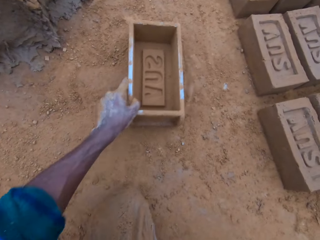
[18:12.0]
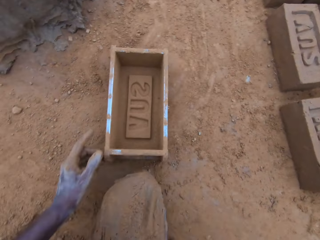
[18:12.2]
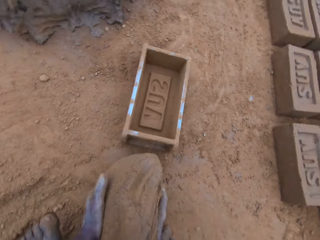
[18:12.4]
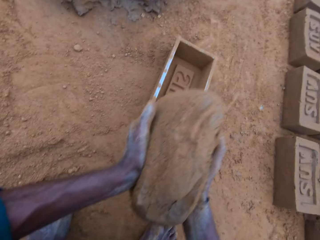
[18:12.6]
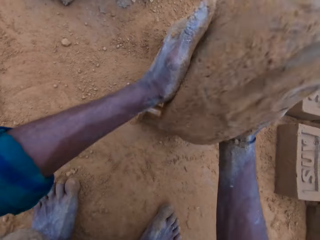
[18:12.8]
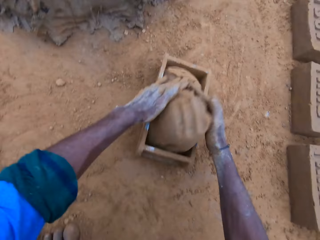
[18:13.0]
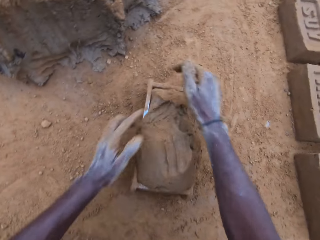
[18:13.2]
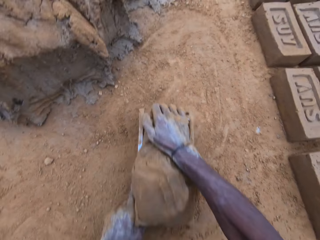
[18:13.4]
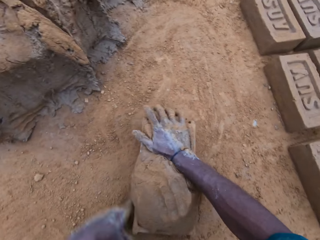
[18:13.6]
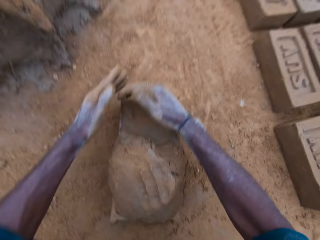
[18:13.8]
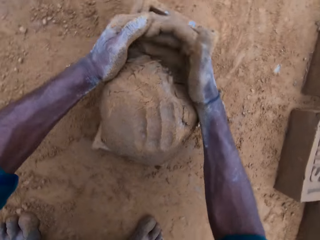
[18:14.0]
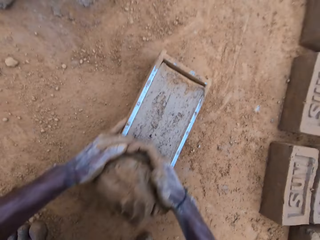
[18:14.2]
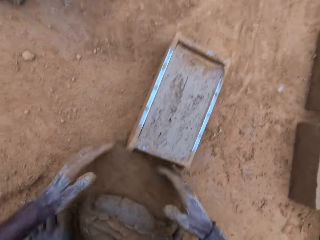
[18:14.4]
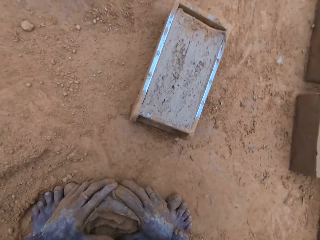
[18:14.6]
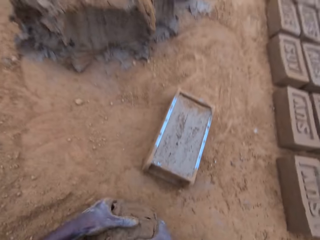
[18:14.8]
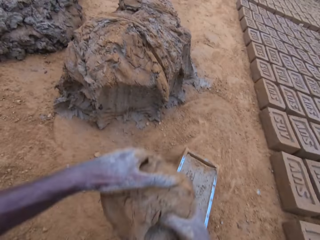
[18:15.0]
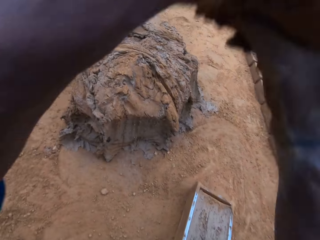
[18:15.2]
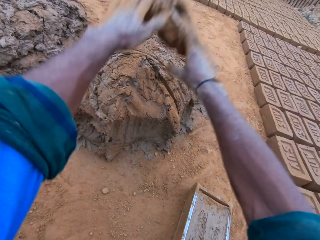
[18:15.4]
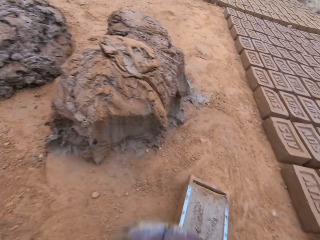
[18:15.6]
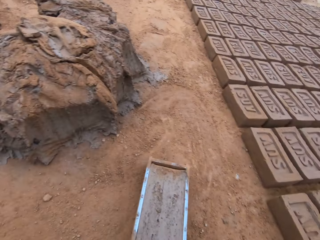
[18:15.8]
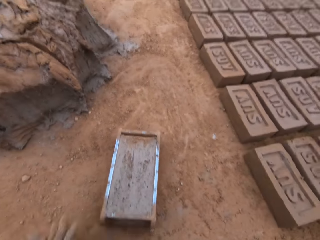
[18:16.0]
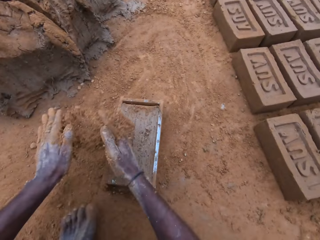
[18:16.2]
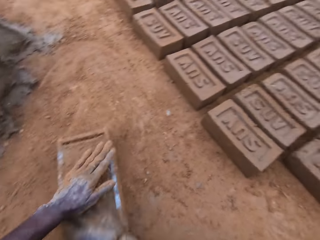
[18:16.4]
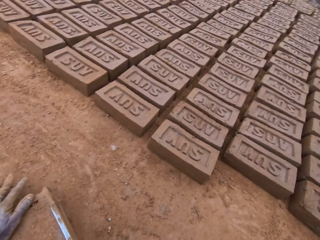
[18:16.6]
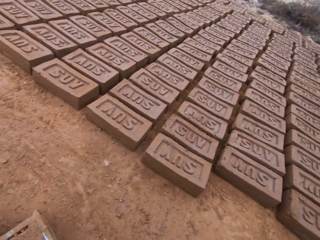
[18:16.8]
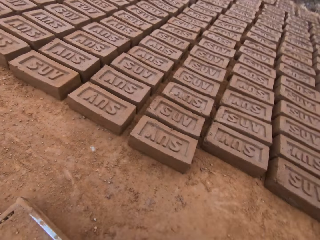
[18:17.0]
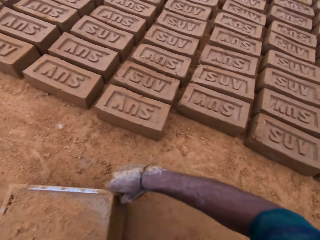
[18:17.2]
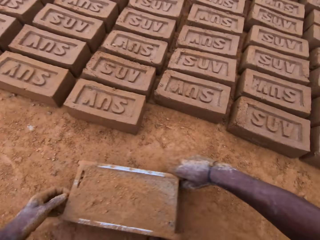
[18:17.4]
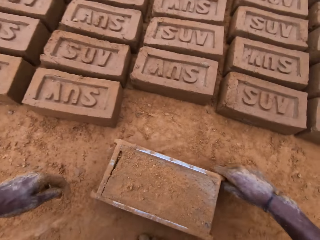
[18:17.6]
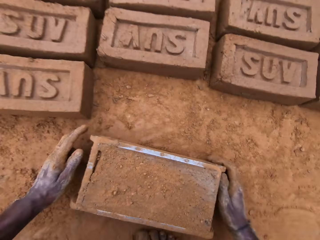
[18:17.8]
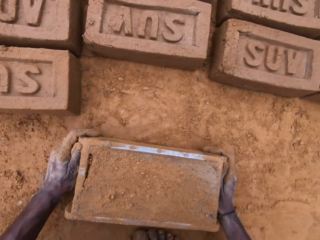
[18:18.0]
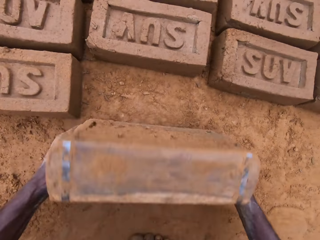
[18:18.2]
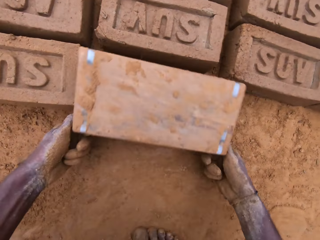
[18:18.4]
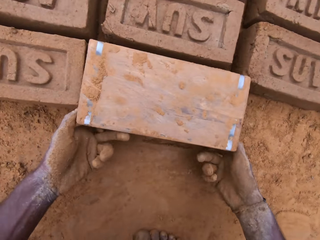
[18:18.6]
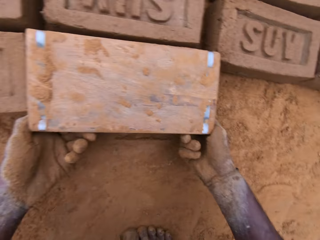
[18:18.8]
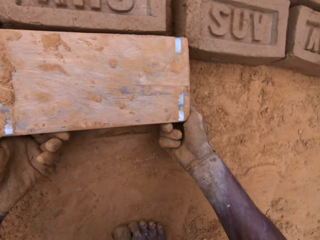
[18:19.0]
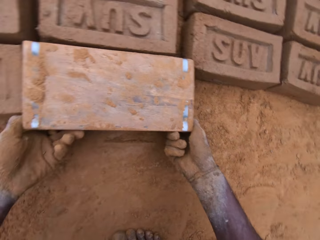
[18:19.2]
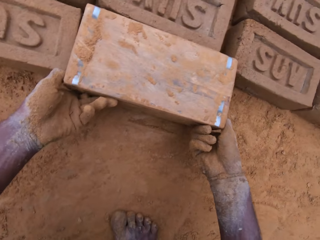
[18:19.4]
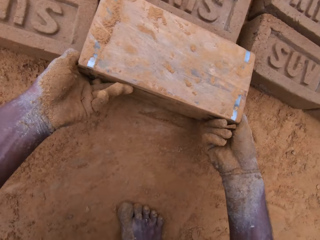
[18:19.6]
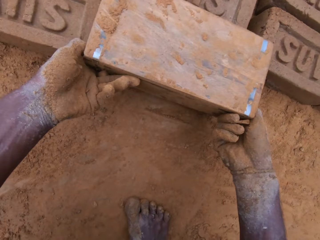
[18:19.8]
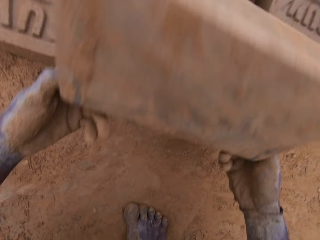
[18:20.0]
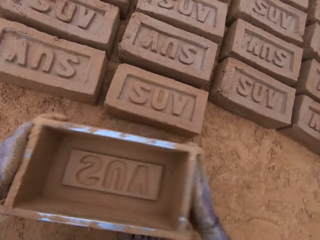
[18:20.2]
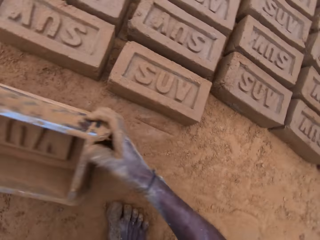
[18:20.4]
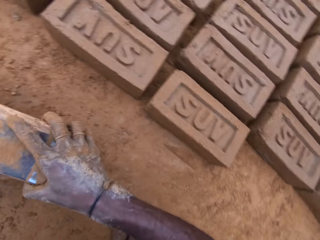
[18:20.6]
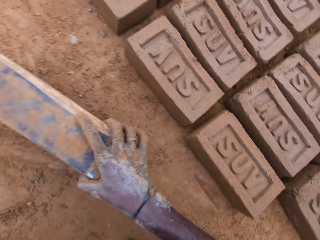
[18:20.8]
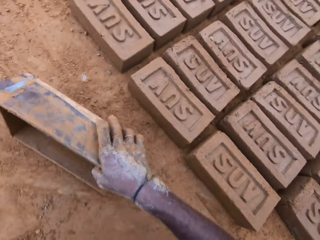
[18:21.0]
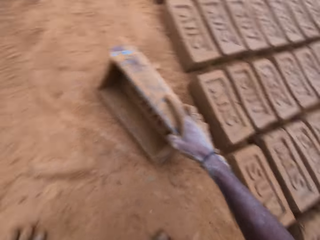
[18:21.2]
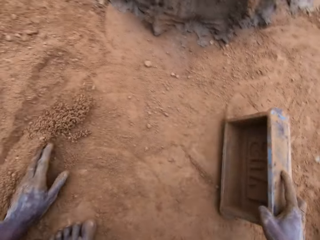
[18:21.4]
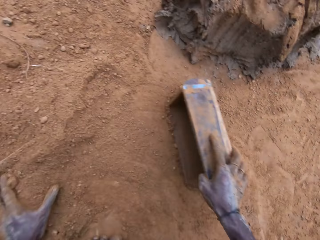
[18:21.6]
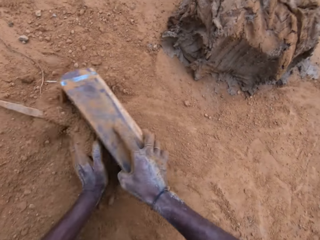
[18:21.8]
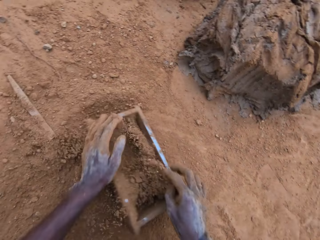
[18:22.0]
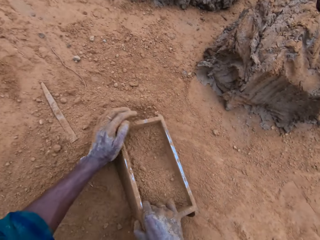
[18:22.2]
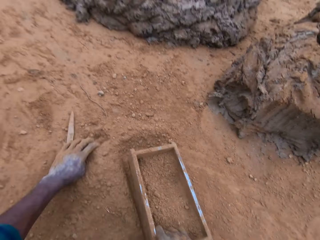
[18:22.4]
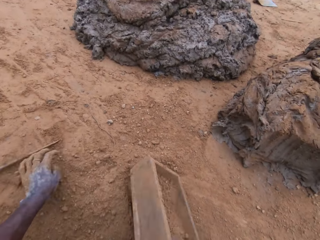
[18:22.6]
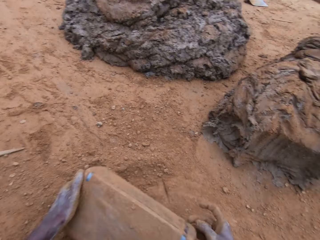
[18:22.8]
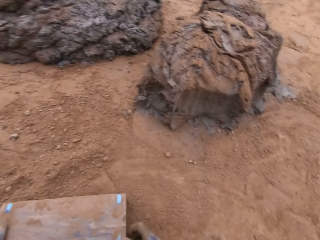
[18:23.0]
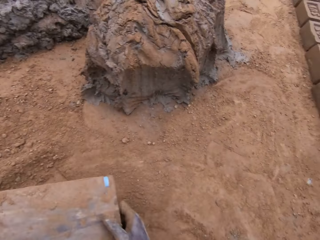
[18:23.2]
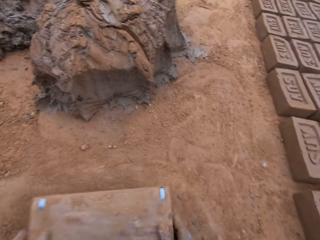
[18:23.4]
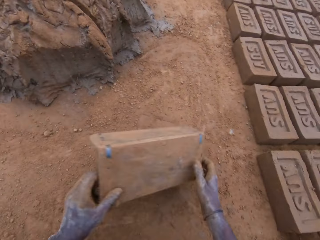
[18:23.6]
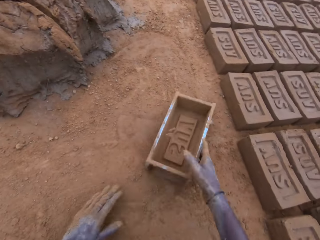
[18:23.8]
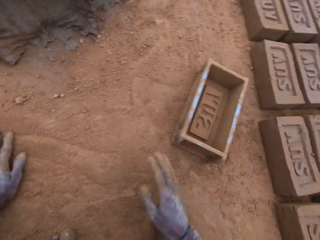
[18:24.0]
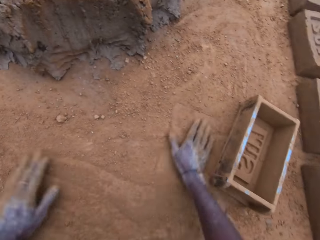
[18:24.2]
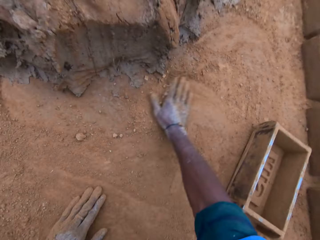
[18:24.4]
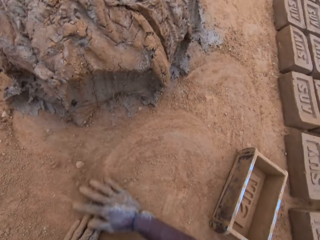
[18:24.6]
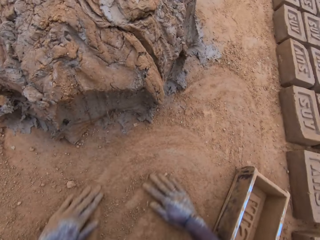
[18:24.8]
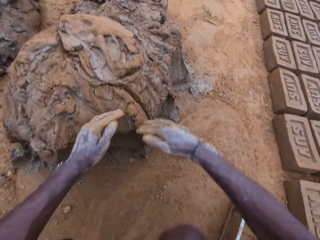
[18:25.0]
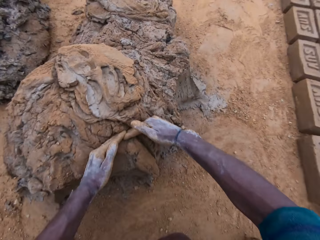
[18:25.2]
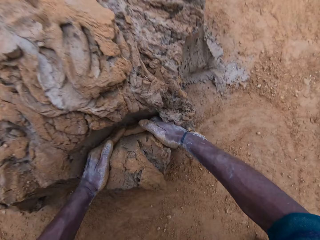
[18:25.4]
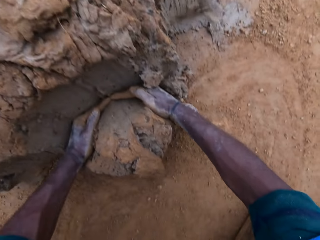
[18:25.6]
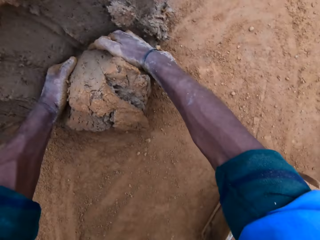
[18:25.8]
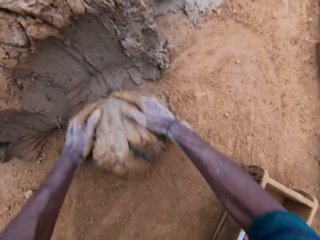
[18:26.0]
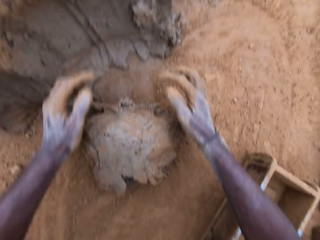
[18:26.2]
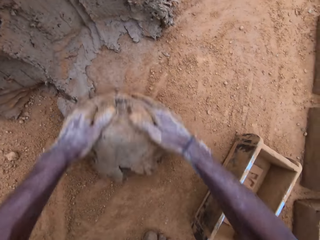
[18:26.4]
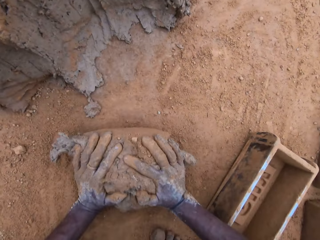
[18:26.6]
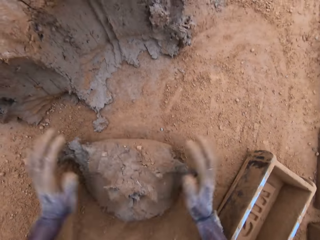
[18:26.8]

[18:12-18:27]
The camera wearer moves a wooden brick mold closer on the ground. He picks up a clay mixture from the ground. He puts down the clay mixture or mortar in the wooden brick mold. He levels the mortar in the mold with his hands. He scoops the clay mixture from the wooden brick mold. He carries the excess mortar from the ground. He holds the clay. He keeps the cut out mortar with the rest. He throws the clay. He applies soil in the hands and touches the clay. He pours sand on the mortar. He adjusts the block mold or brick maker. He puts the brick maker down. He carries the block mold. He turns the block mold upside down. He removes the clay from the brick maker. He removes the block mold from the mortar. He lifts the brick maker and puts the brick maker down. He puts sand inside the block mold. He turns the block mold upside down. He pours the soil from the brick maker. He keeps the block mold. He spreads the soil. He rubs his hand on the ground. He cuts the mortar with his hand. He takes the clay.

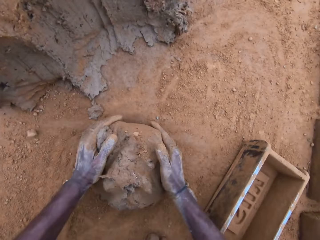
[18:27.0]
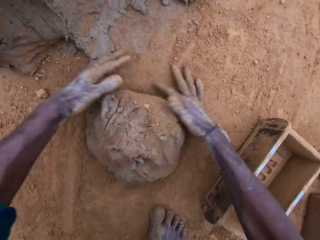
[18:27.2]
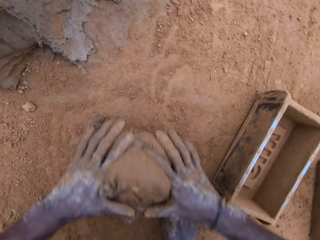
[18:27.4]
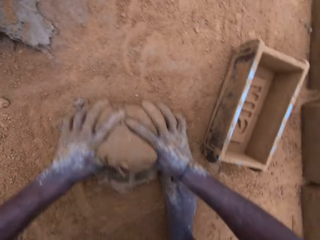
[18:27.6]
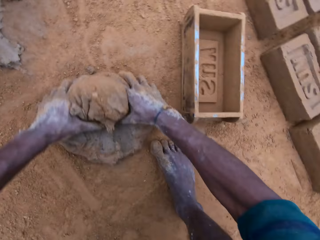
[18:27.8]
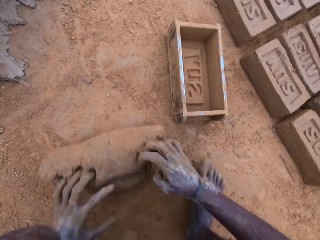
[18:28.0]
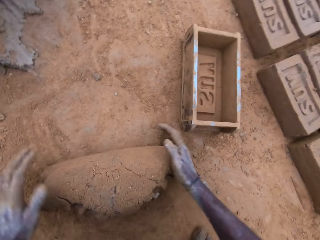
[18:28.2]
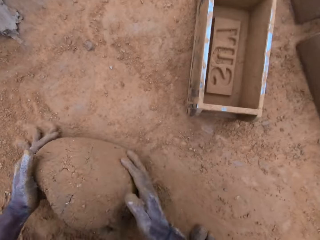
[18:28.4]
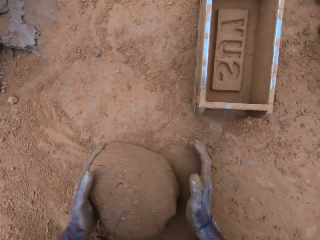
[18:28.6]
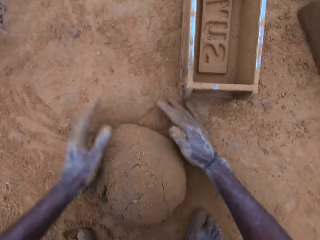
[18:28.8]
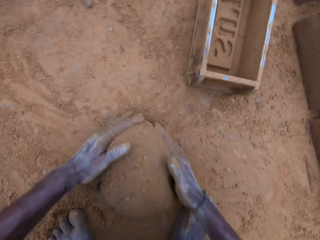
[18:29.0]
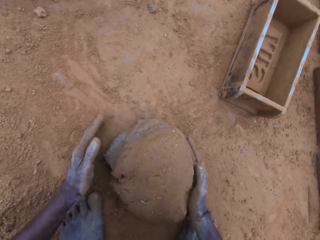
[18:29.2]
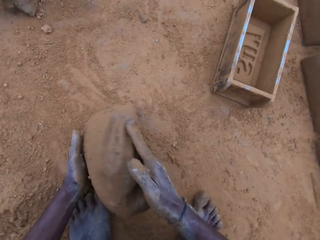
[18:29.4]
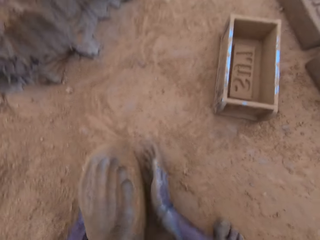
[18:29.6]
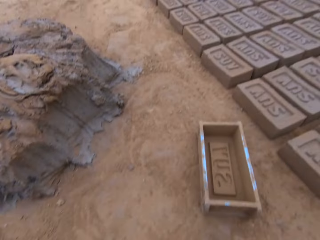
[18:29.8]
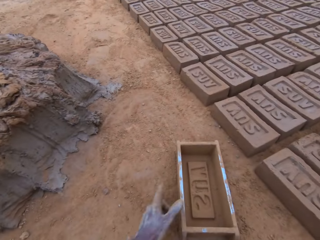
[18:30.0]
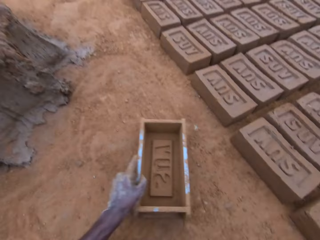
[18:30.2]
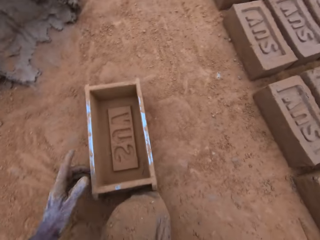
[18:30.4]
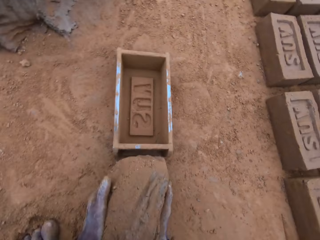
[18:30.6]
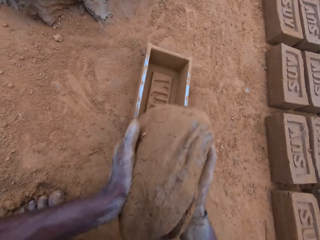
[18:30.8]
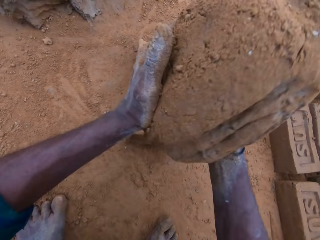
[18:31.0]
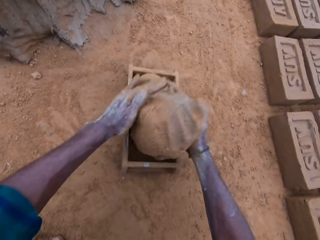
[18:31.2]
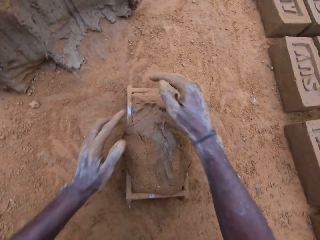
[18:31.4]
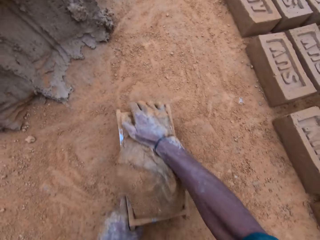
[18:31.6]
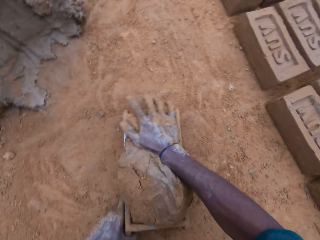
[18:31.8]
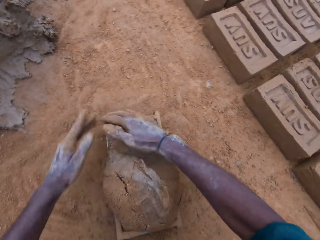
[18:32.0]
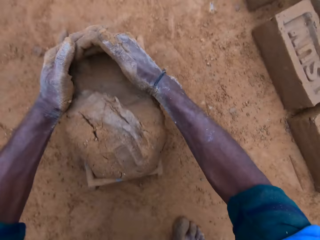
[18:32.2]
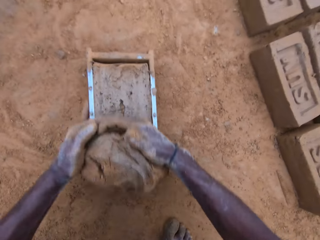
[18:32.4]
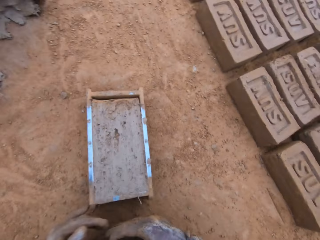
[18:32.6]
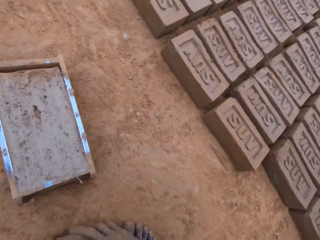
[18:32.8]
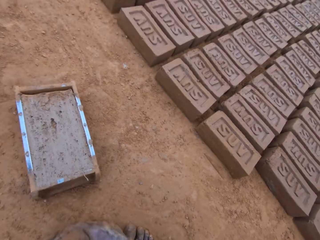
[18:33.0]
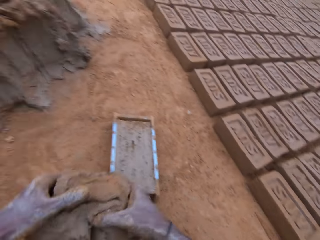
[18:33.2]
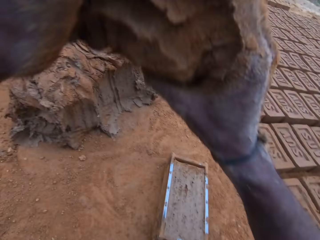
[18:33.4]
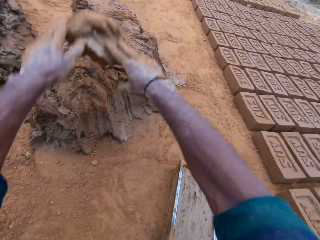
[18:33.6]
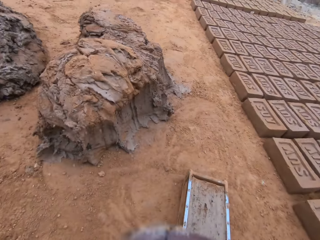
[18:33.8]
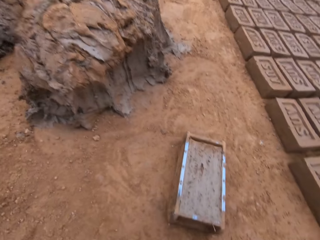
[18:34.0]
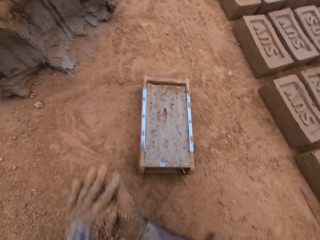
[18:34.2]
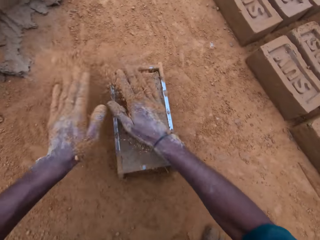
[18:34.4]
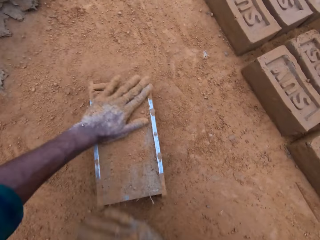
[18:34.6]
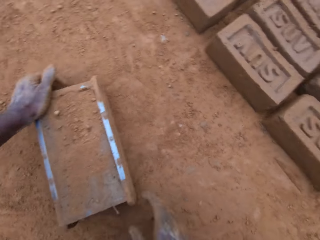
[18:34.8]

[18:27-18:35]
The camera wearer mixes the mortar or clay with sand on the ground. They give form to the clay. They carry the mortar. They pick up the brick maker or block mold. They adjust the block mold. They put the mortar into the block mold. They shake the brick maker. They remove some clay. They cut out of the mortar. They hold the clay. They keep the cut out mortar with the rest. They throw the clay. They apply soil in the hands. They put sand on the mortar. They touch the clay.
